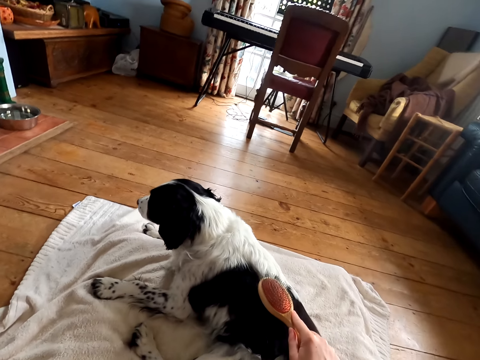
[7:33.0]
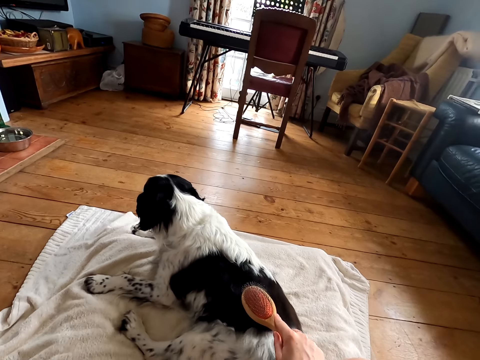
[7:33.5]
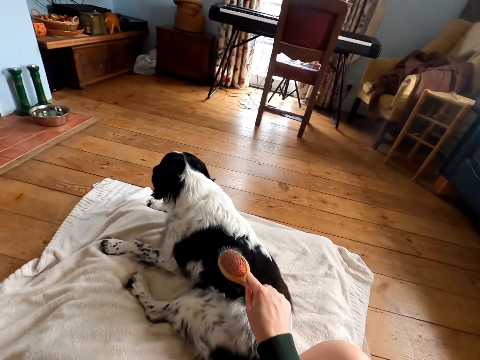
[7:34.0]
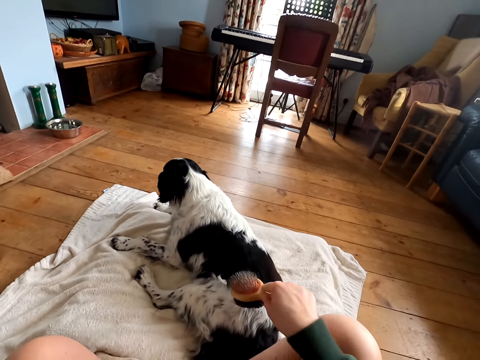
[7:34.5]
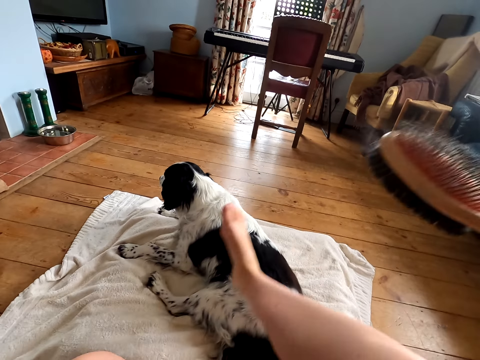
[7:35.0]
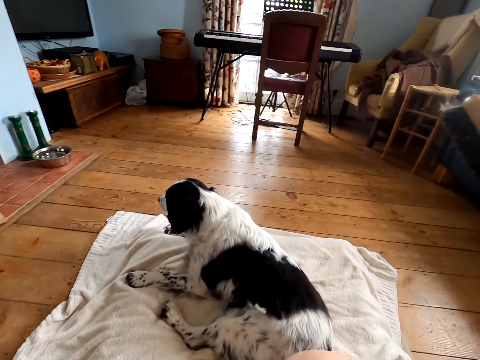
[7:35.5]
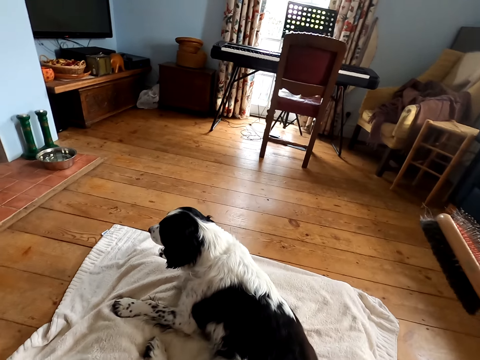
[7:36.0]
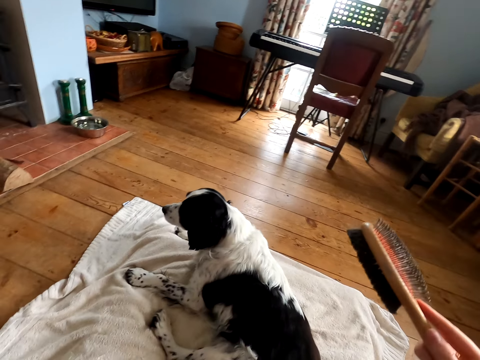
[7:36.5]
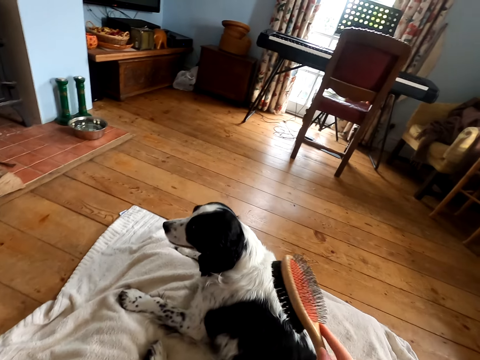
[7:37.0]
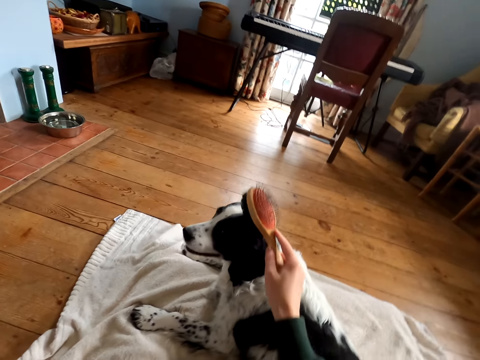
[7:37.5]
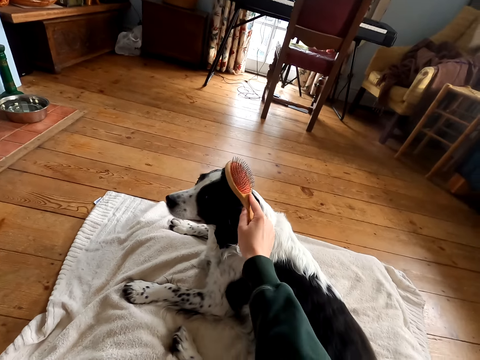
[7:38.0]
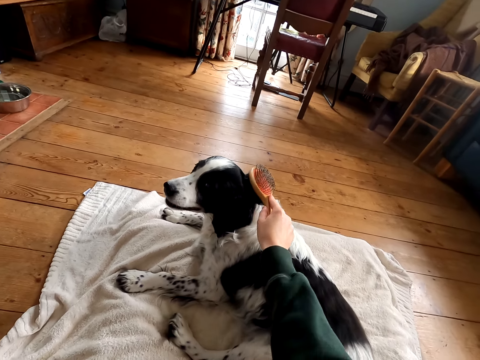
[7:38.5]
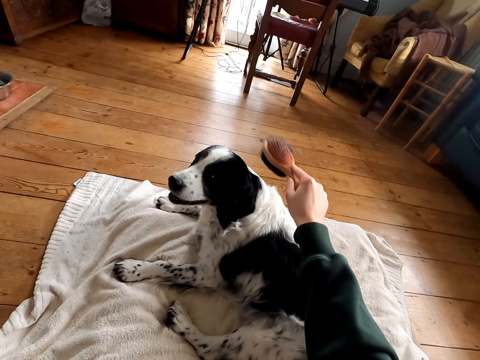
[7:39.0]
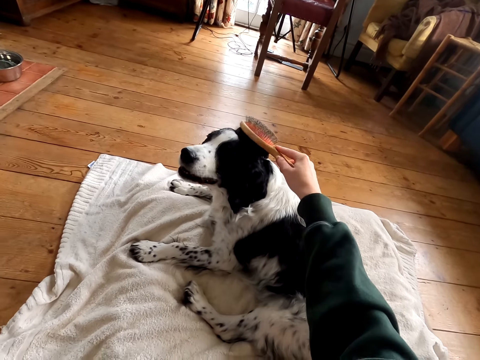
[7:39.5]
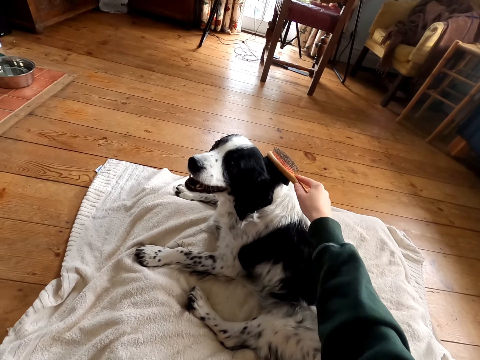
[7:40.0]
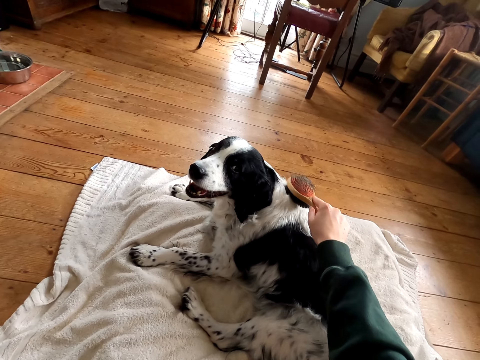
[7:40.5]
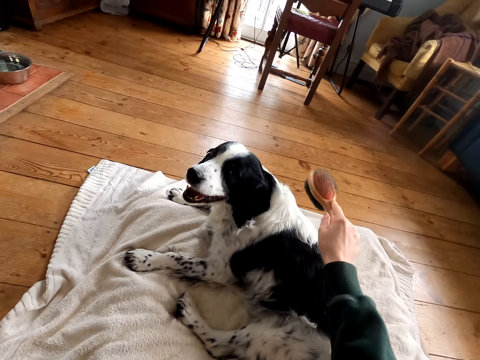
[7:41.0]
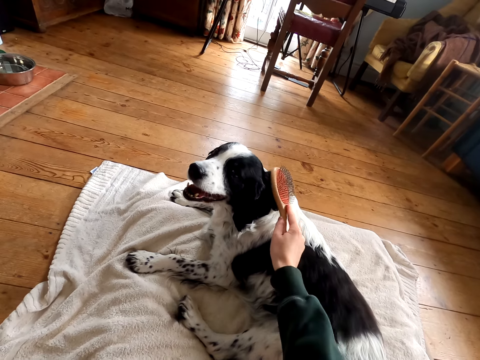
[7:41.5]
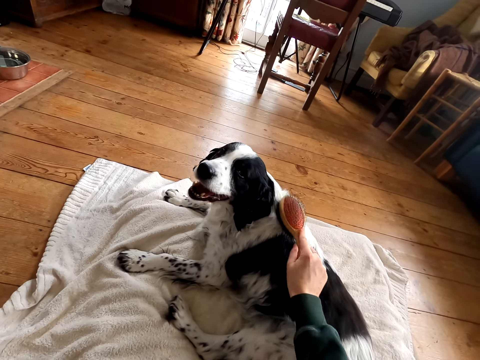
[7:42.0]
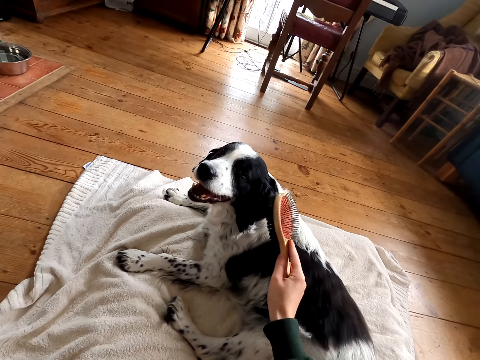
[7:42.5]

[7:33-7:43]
The camera wearer adjusts the leg. They move on the floor. They comb the dog fur.

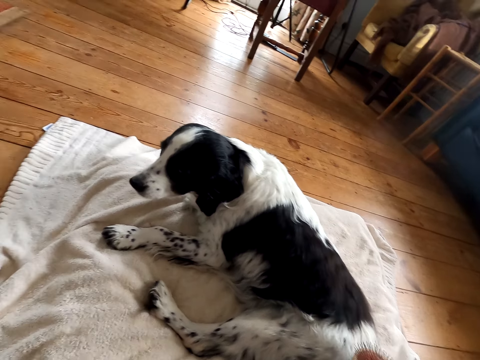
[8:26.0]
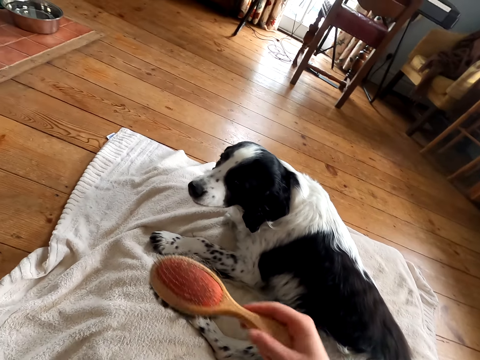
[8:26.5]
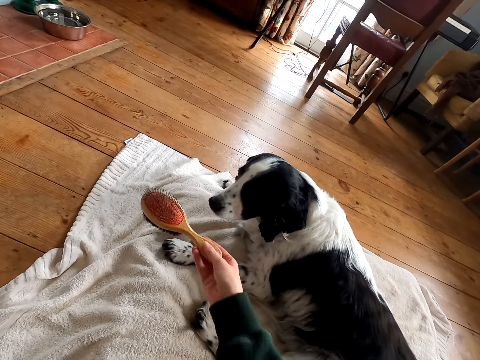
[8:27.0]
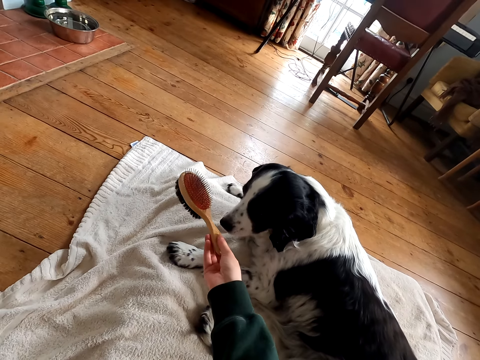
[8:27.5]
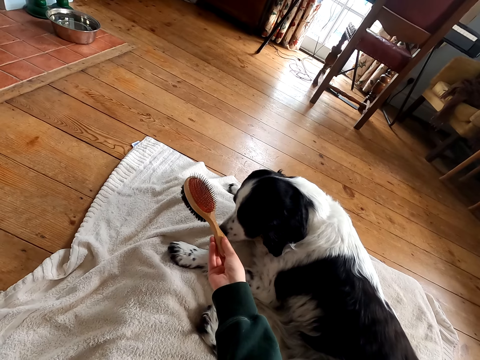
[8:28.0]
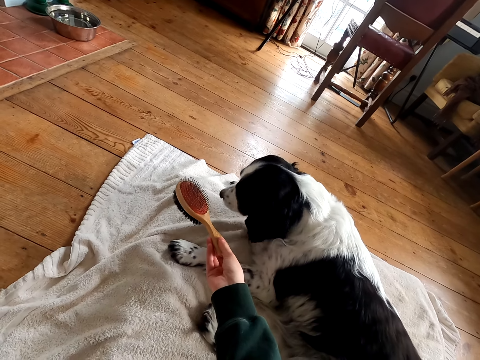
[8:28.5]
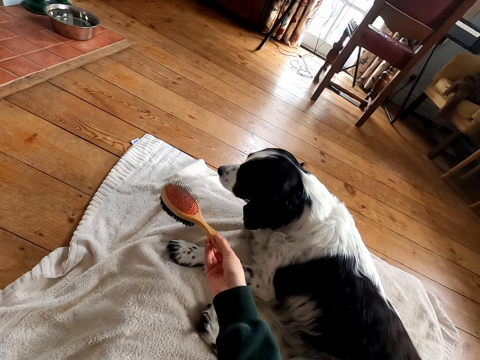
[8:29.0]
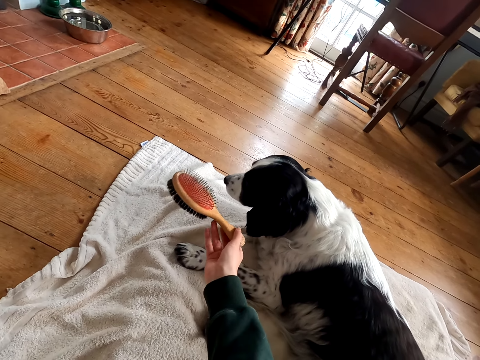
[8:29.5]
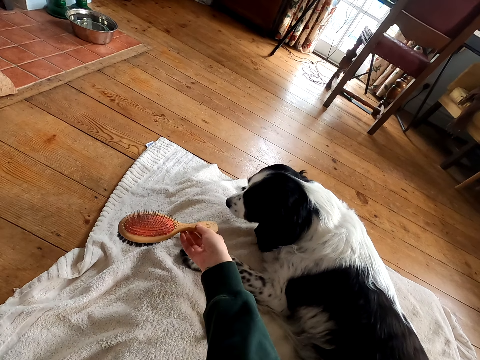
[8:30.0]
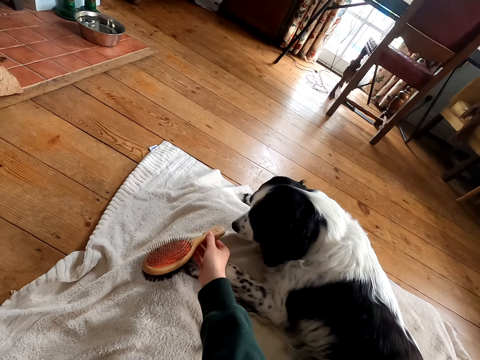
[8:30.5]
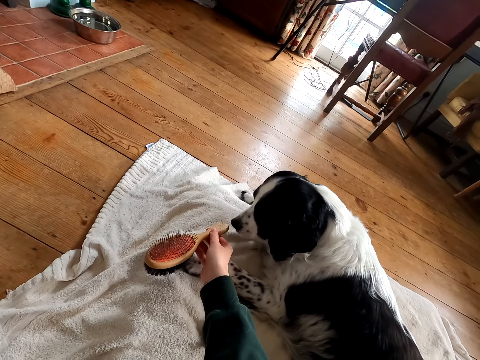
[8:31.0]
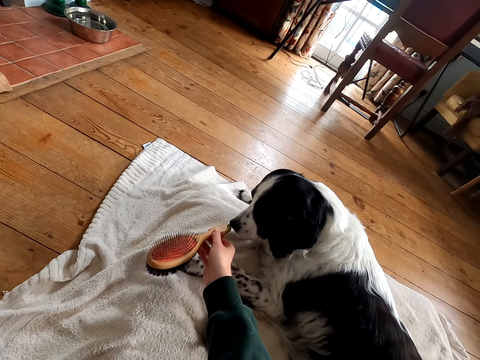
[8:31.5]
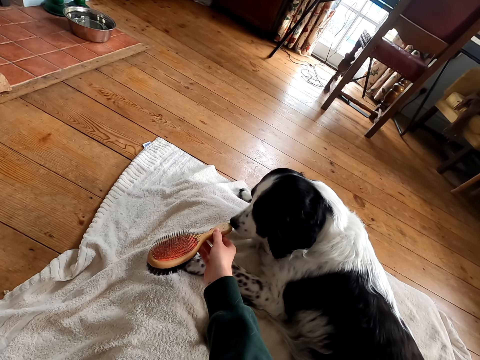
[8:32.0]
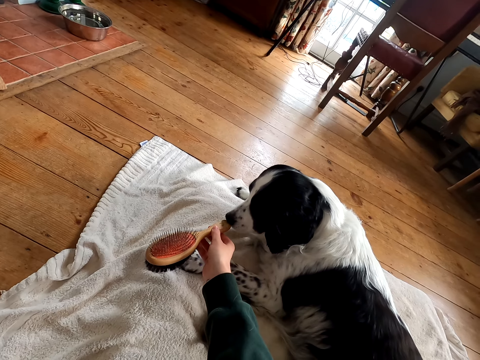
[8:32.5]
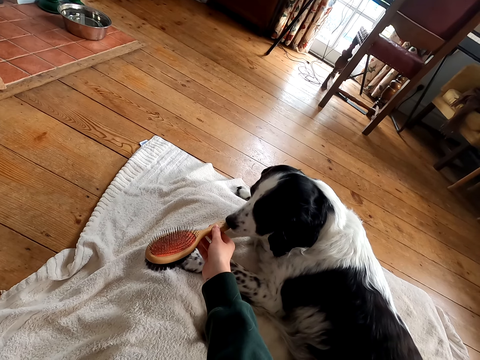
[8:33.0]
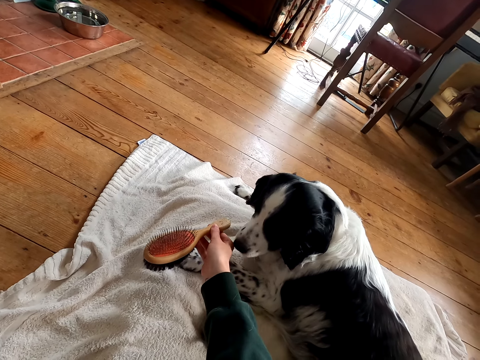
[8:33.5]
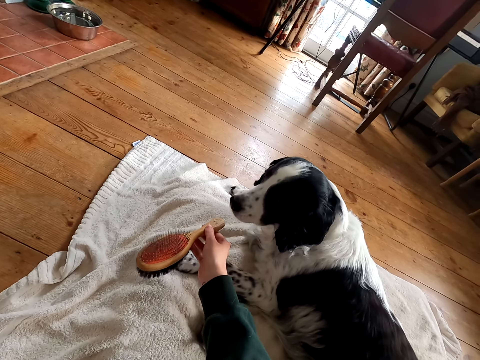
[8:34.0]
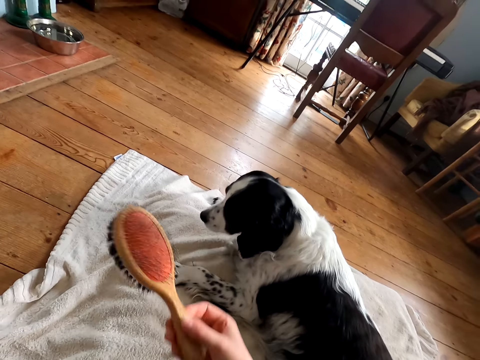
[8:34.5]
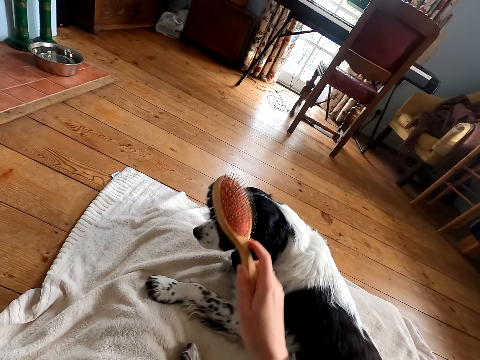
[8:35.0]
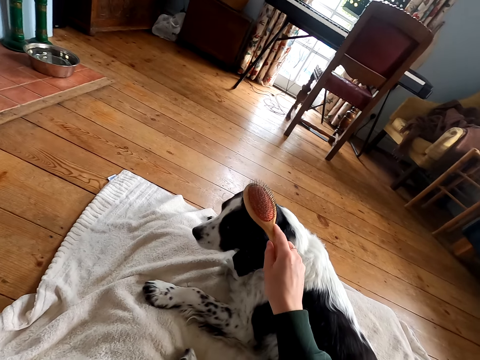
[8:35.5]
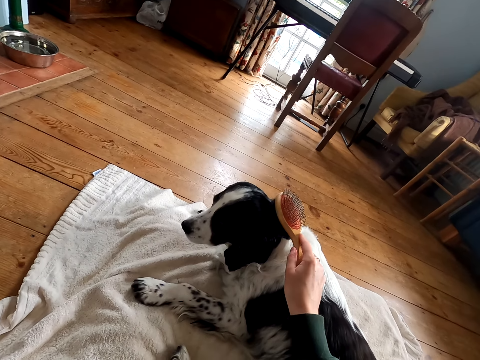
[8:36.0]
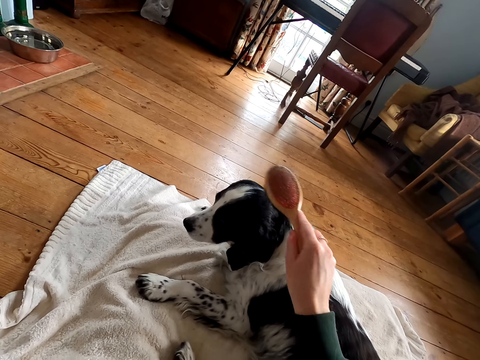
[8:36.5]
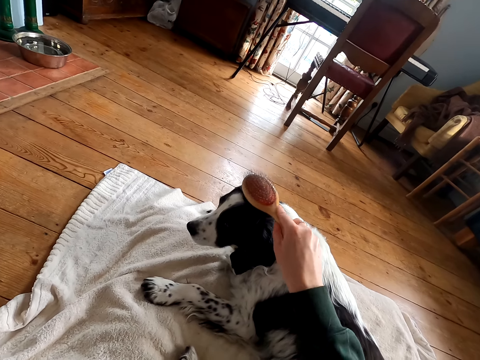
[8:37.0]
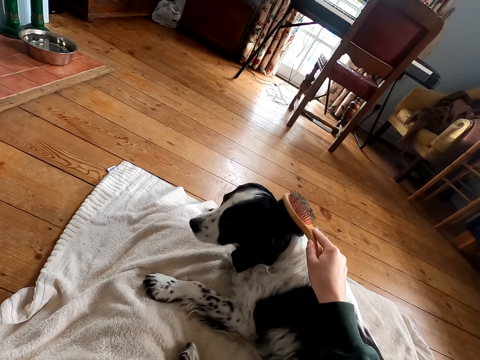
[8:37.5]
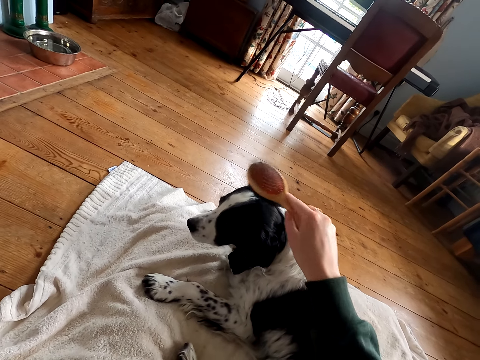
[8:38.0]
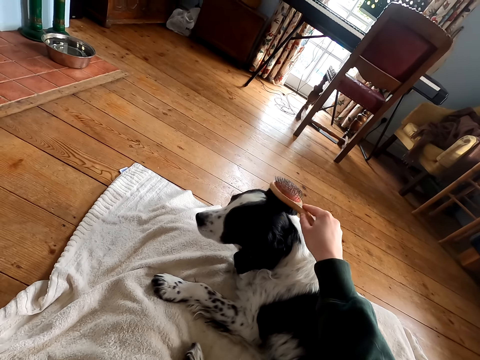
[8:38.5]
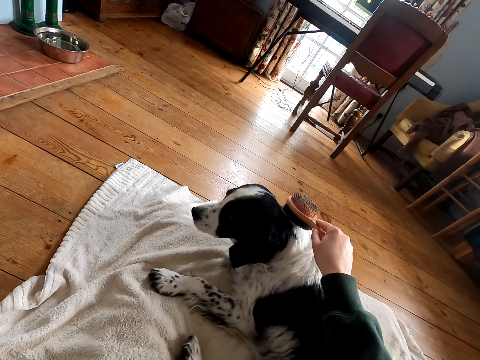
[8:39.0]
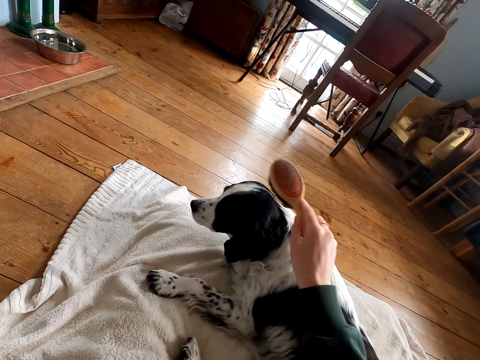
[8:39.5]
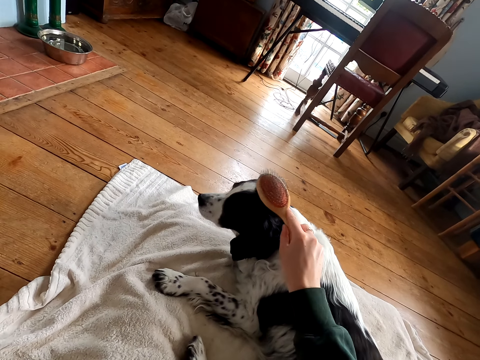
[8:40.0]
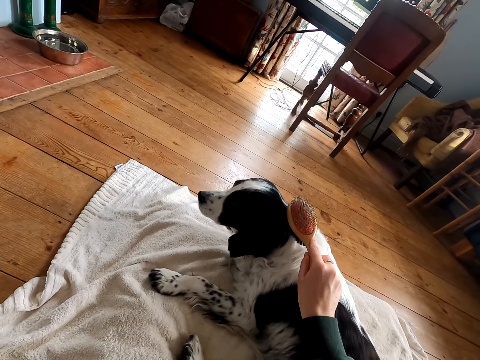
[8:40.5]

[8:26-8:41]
The camera wearer plays with the dog. They point the comb at the dog. They comb the dog fur.
